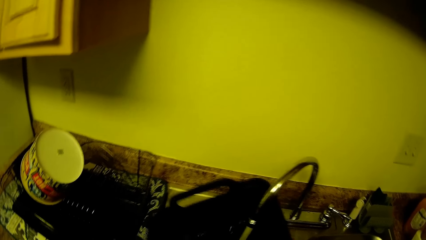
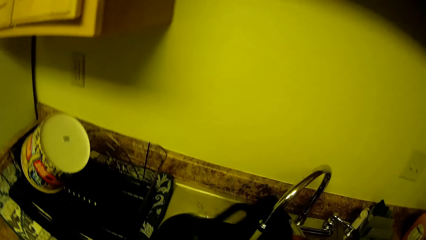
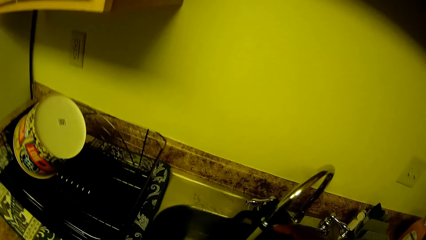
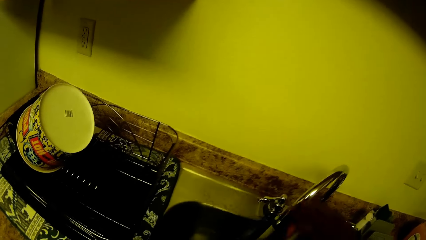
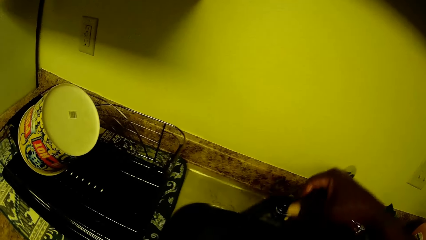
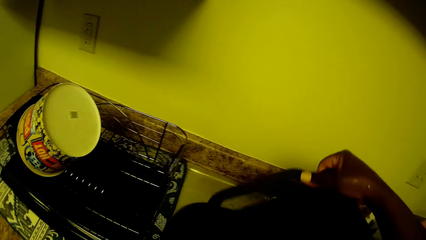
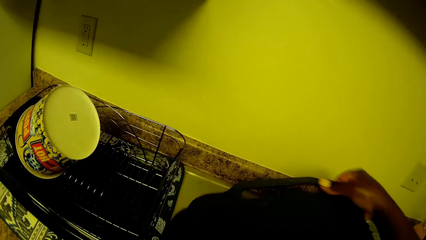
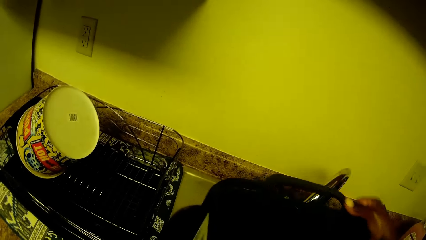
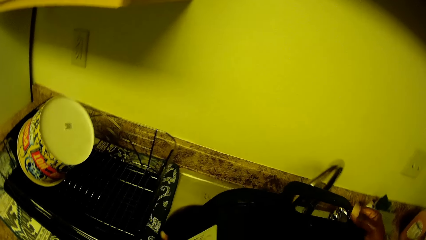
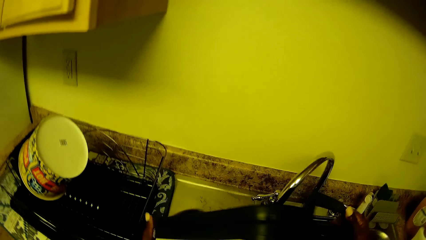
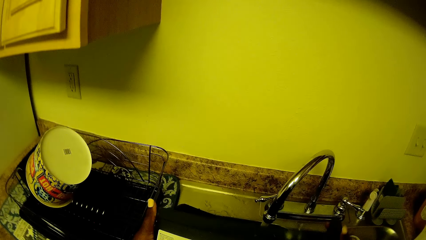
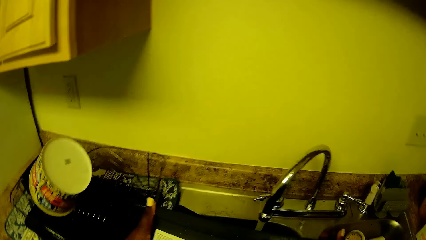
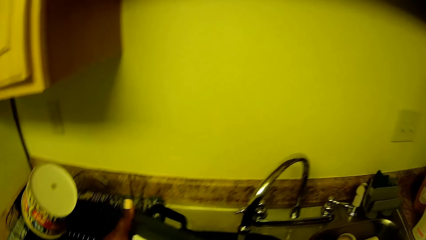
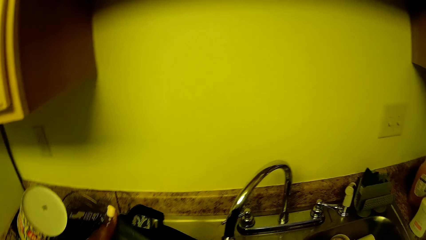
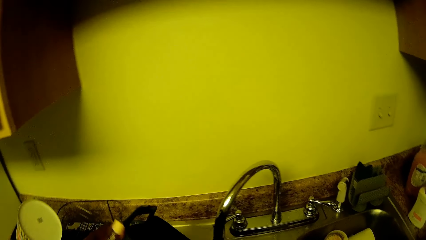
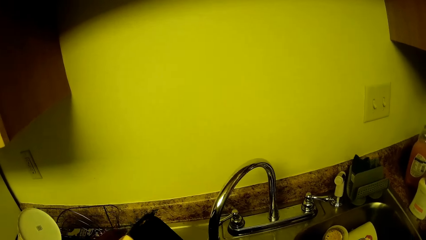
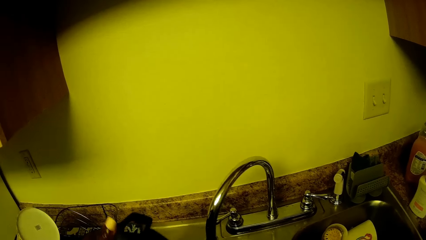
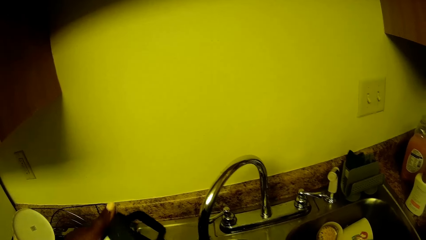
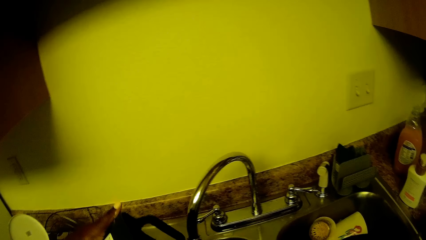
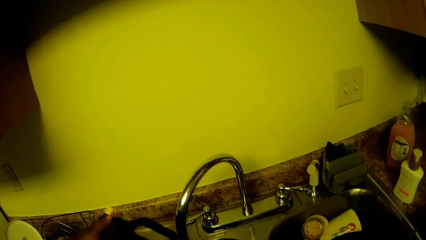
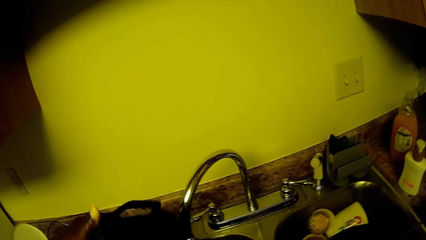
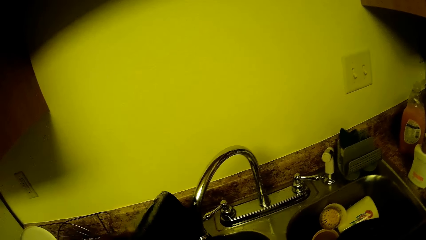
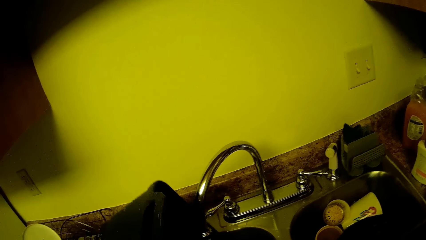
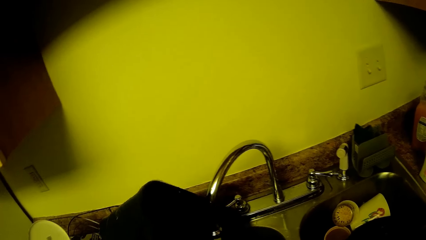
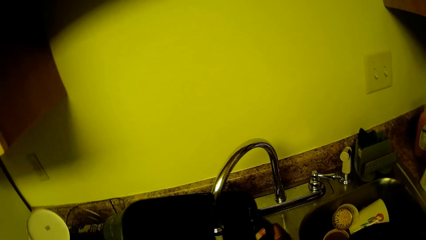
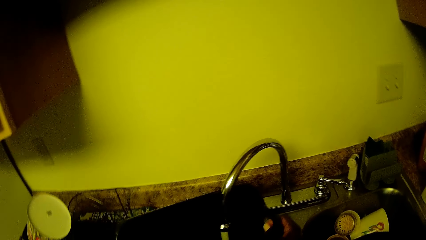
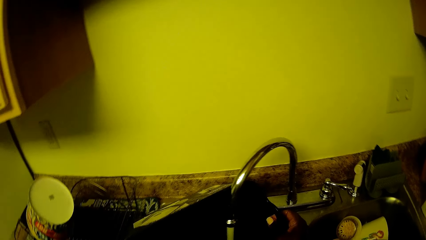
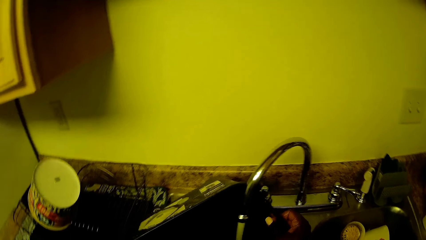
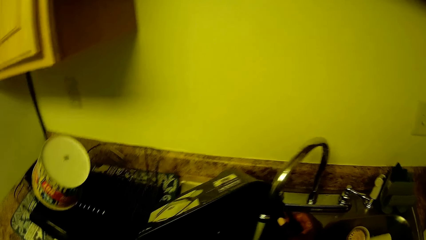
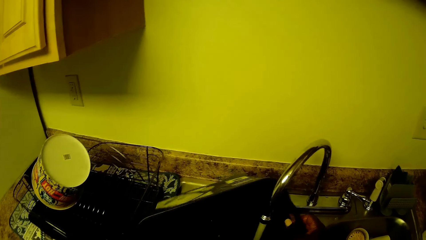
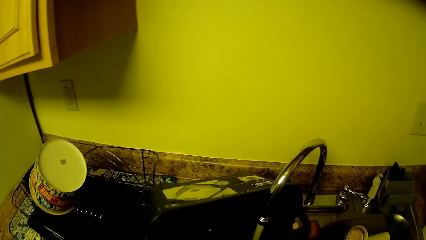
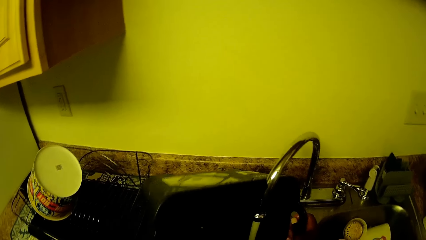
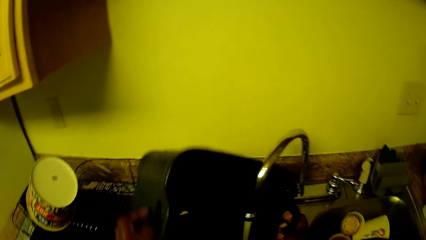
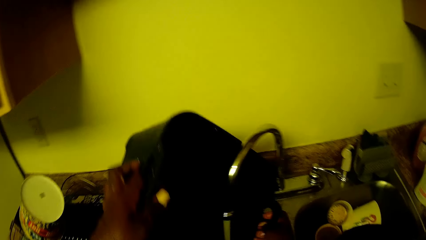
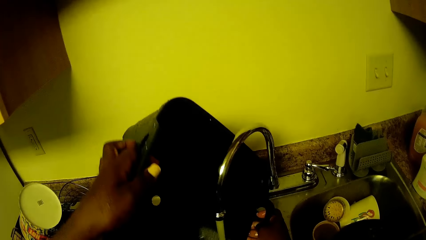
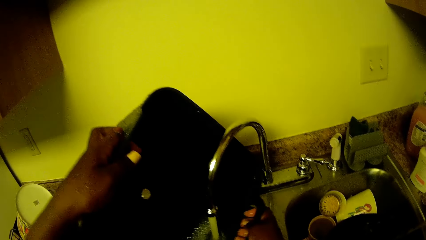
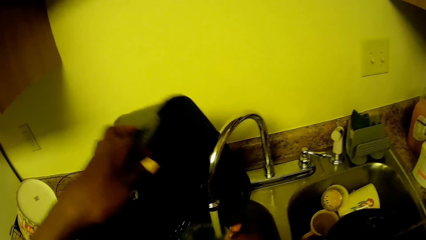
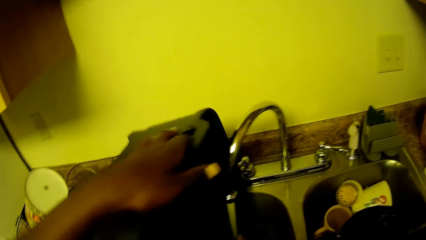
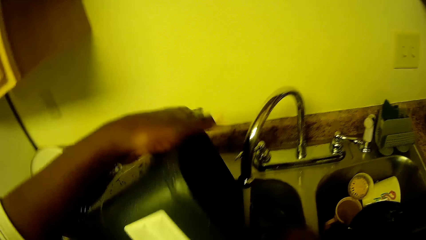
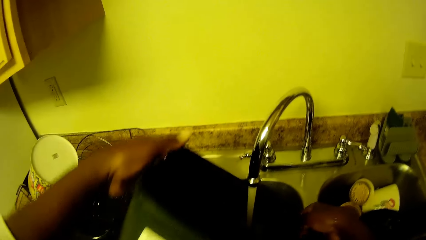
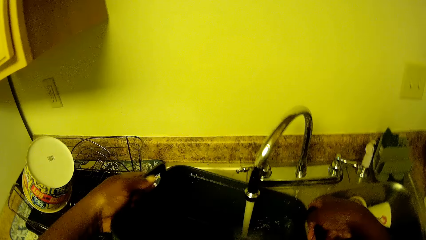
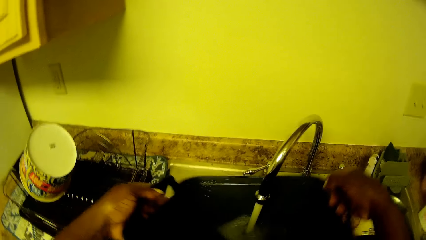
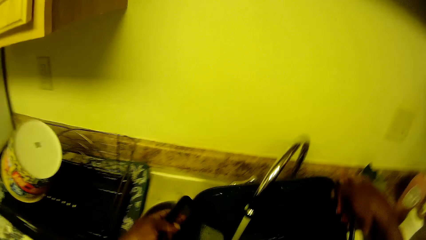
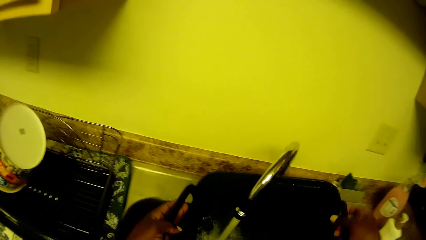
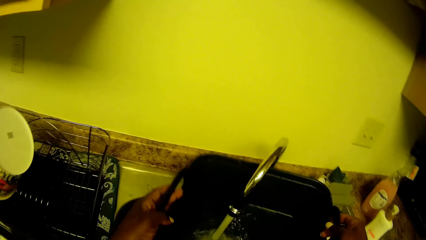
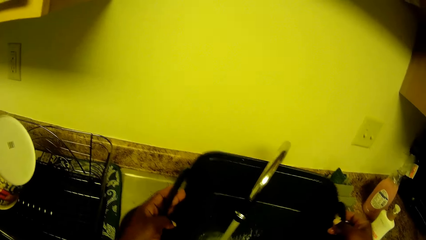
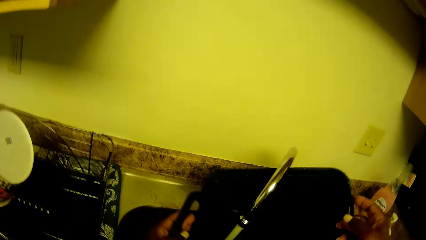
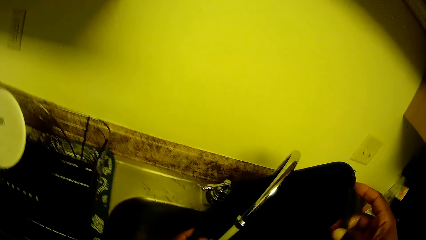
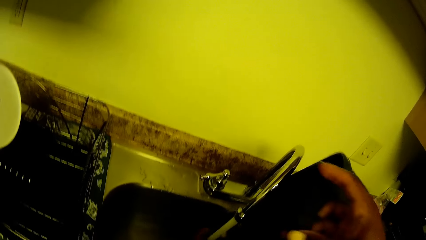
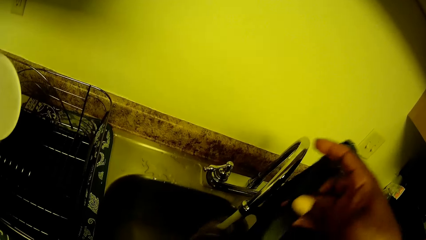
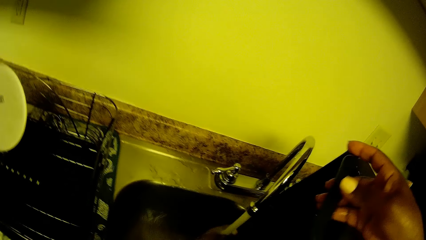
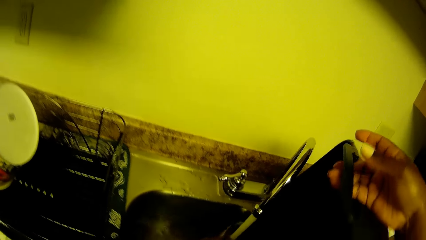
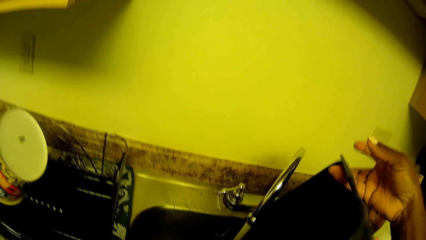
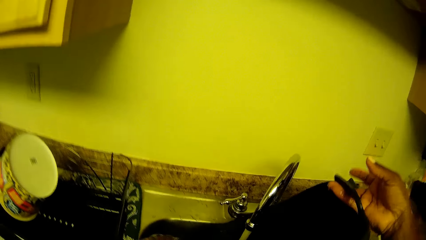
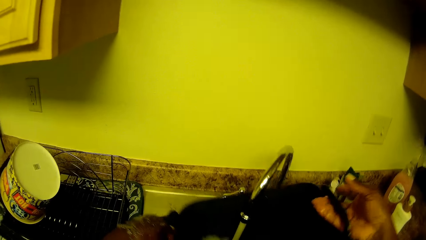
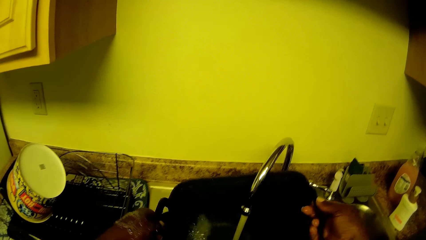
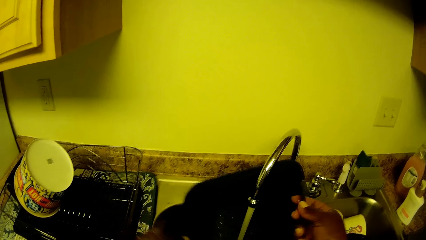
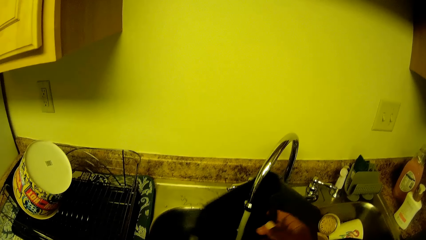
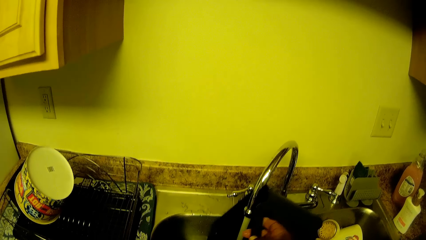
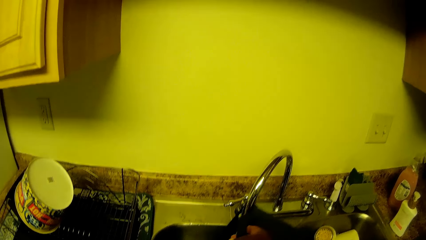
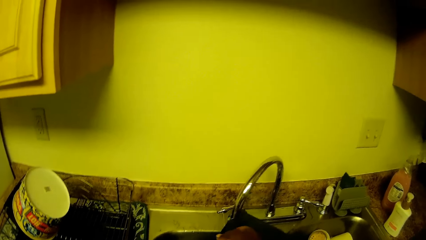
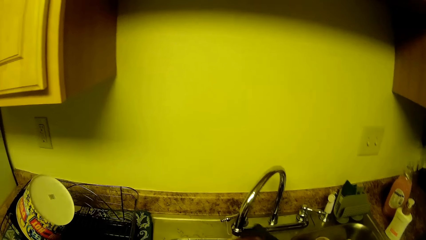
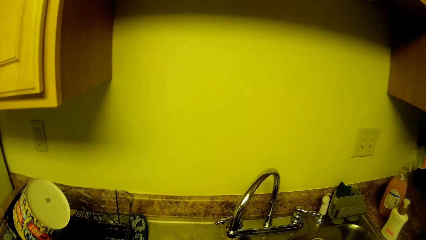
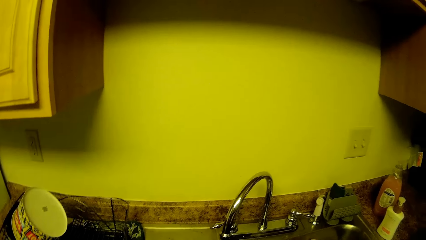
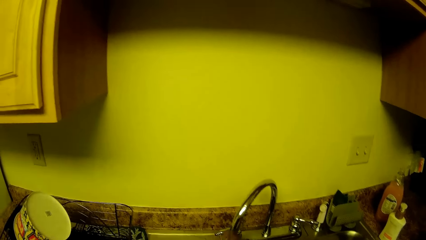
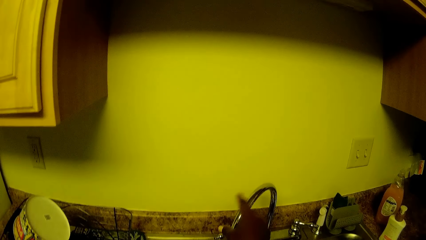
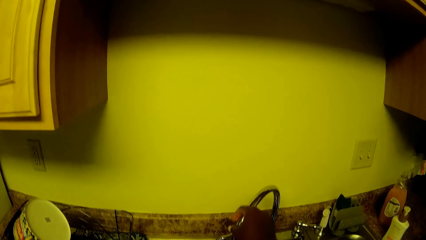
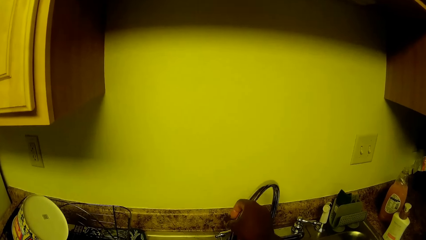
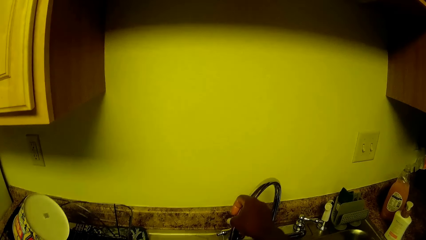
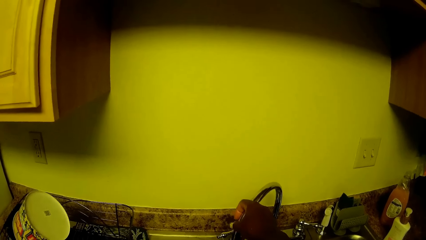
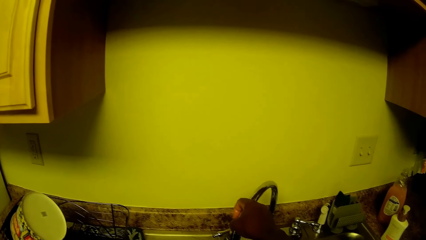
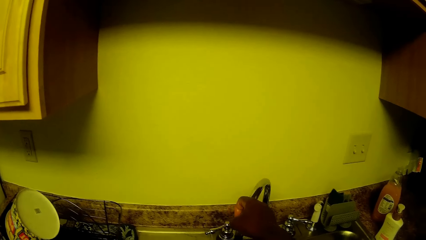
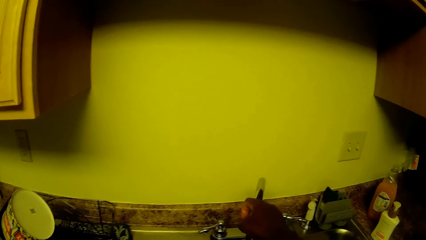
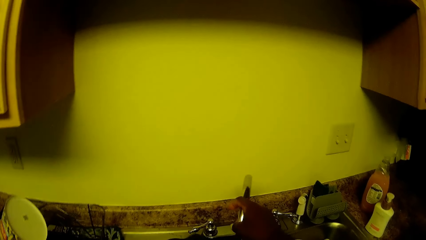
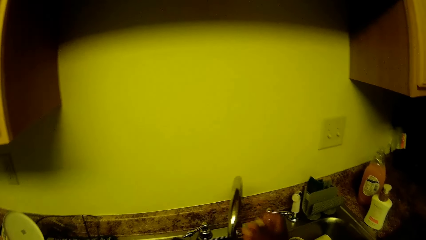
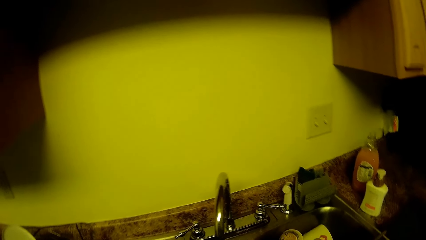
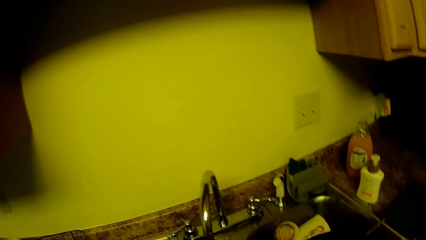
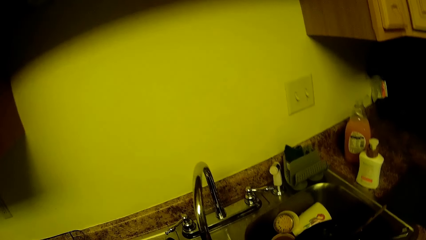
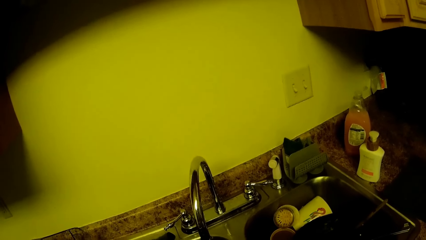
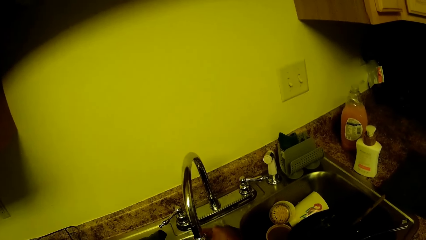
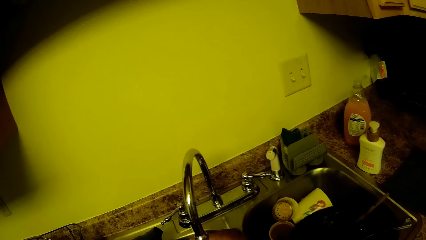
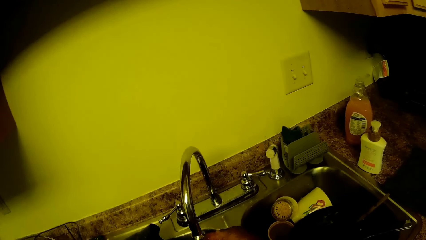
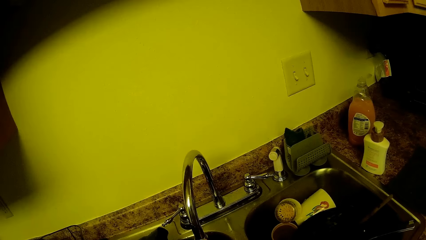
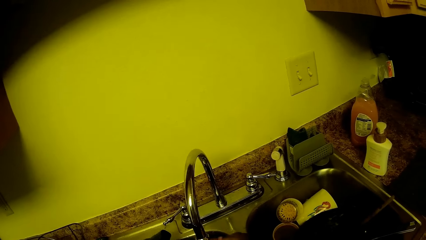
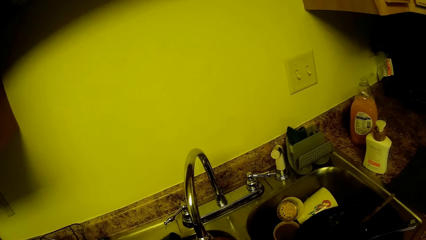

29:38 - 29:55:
The camera wearer touches the tap with his right hand. He holds the tap. He removes his hand from the tap.
